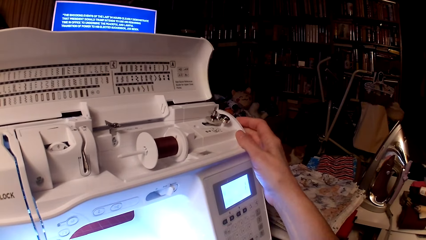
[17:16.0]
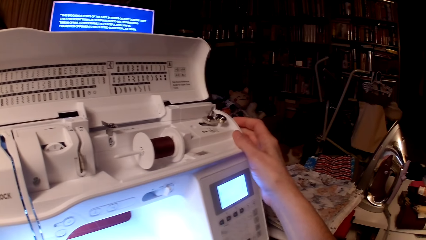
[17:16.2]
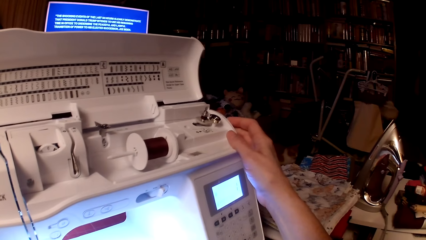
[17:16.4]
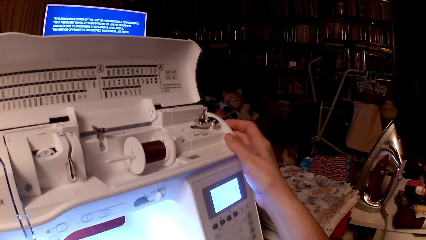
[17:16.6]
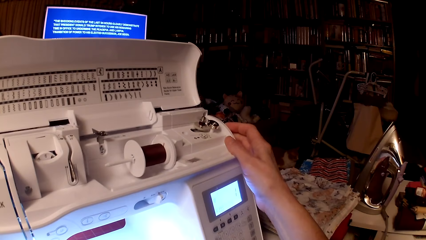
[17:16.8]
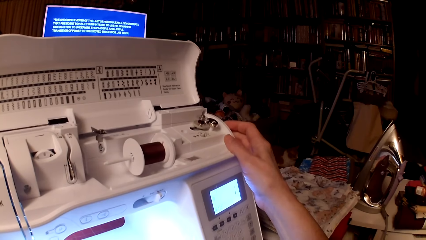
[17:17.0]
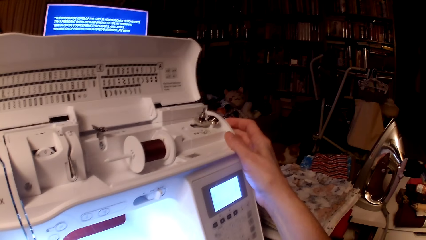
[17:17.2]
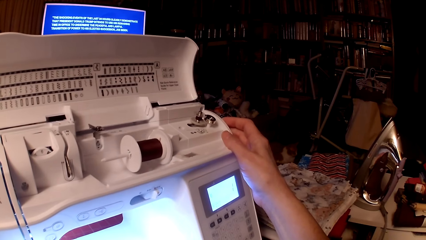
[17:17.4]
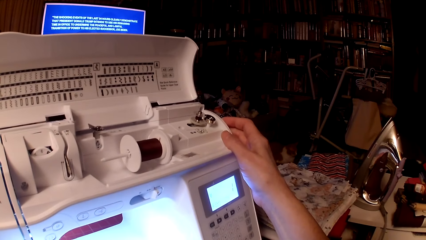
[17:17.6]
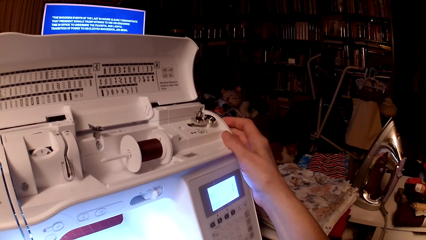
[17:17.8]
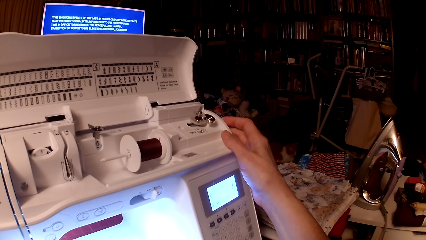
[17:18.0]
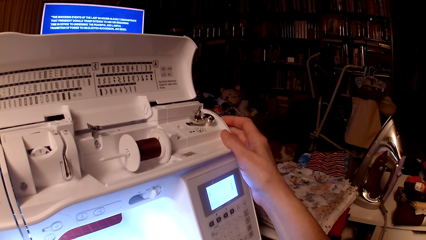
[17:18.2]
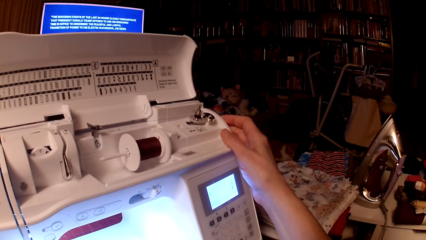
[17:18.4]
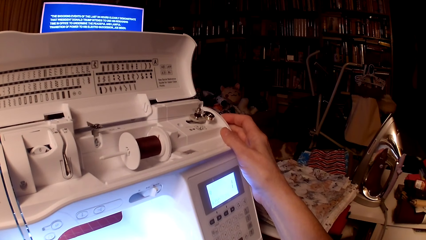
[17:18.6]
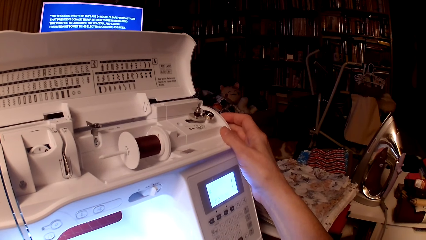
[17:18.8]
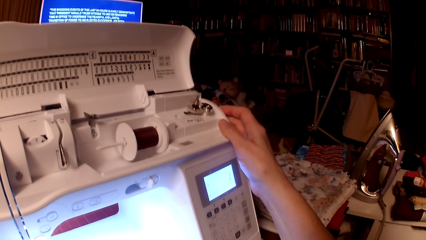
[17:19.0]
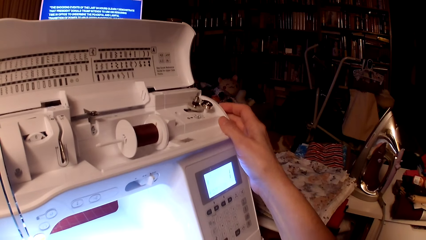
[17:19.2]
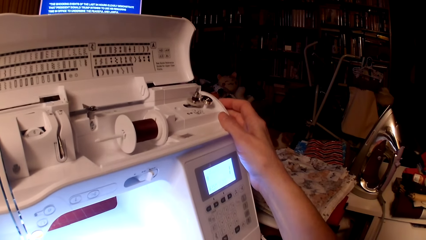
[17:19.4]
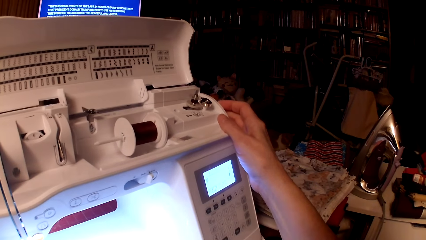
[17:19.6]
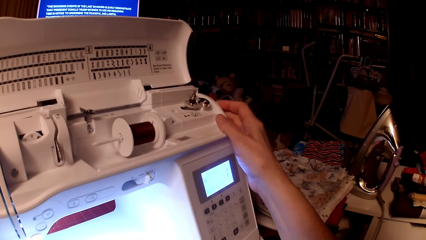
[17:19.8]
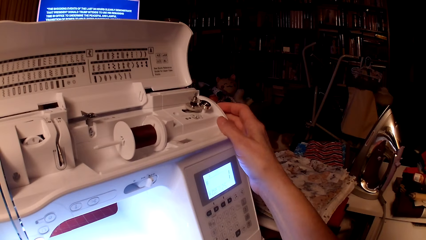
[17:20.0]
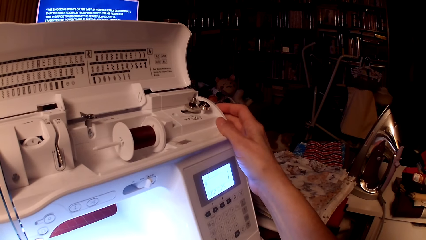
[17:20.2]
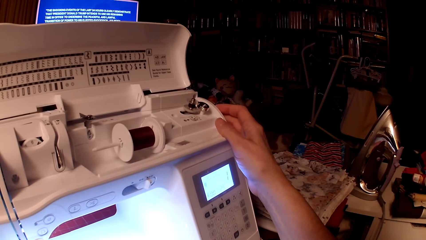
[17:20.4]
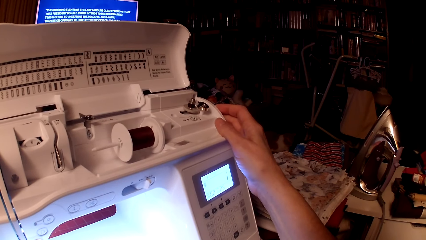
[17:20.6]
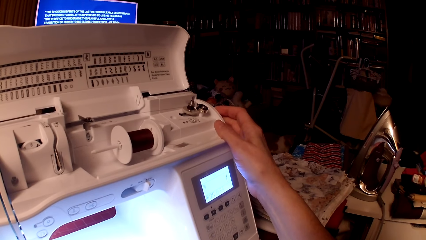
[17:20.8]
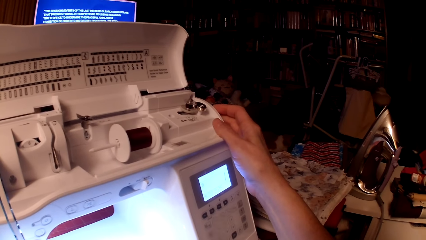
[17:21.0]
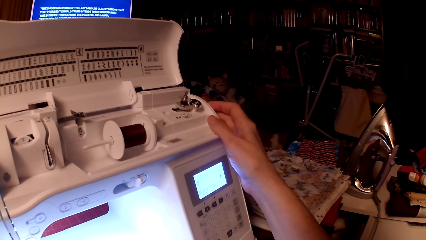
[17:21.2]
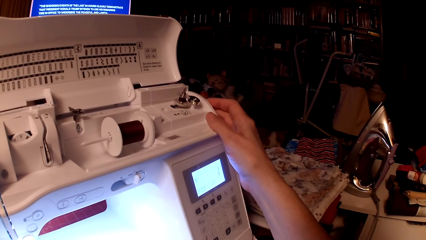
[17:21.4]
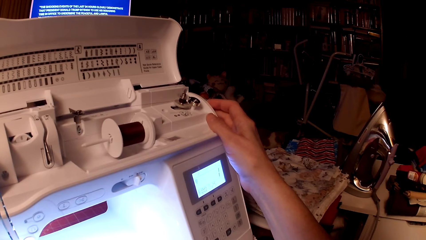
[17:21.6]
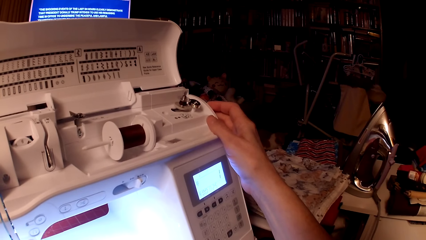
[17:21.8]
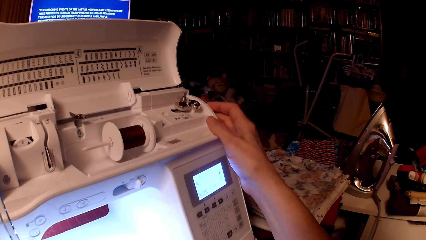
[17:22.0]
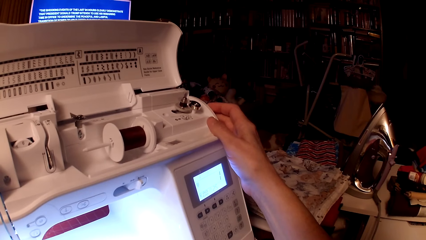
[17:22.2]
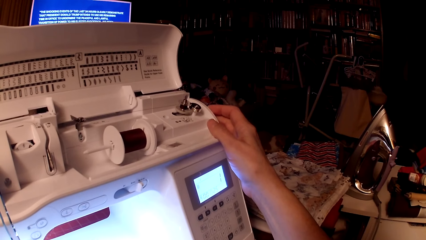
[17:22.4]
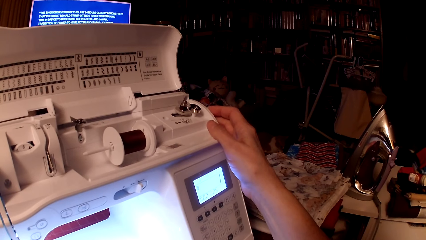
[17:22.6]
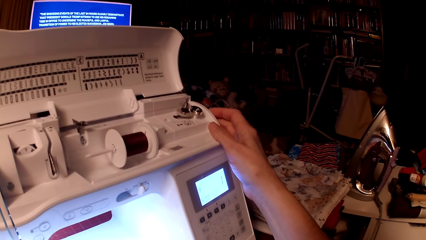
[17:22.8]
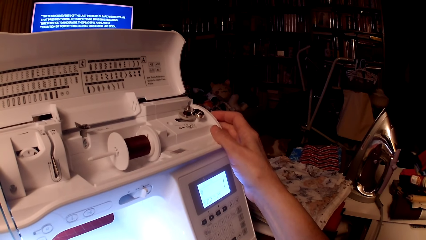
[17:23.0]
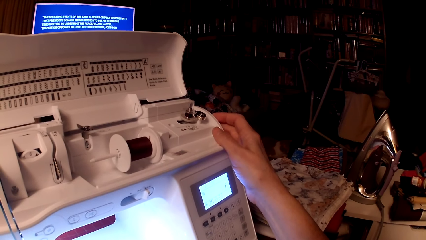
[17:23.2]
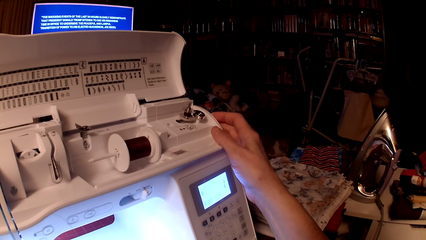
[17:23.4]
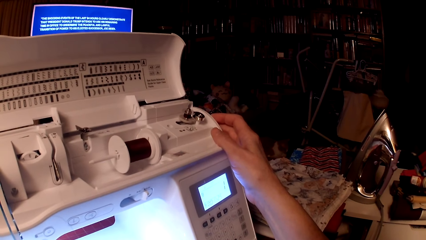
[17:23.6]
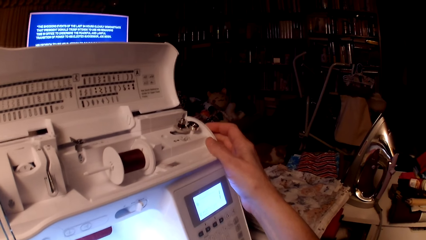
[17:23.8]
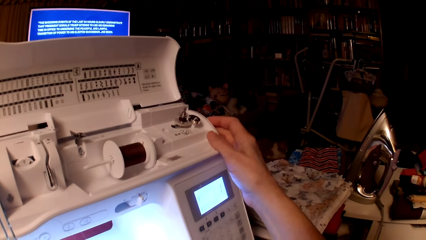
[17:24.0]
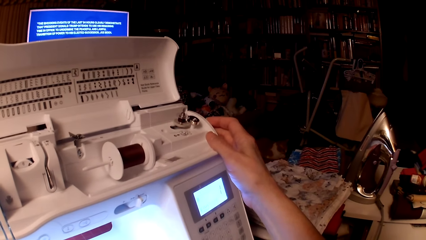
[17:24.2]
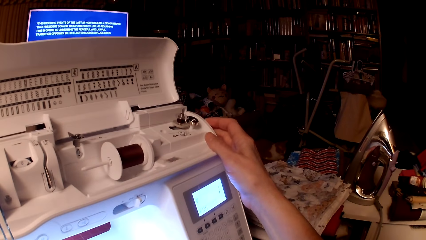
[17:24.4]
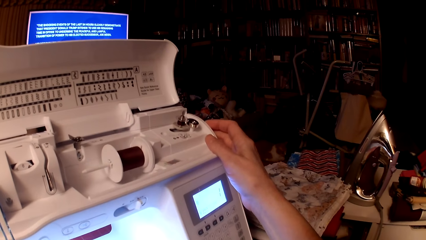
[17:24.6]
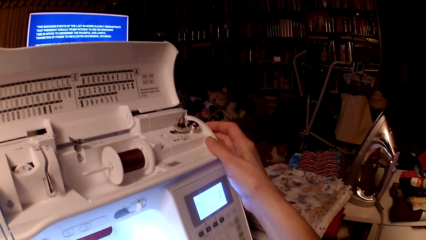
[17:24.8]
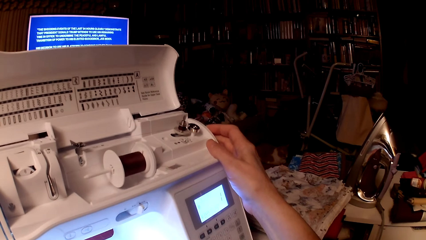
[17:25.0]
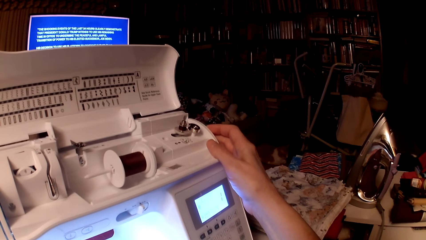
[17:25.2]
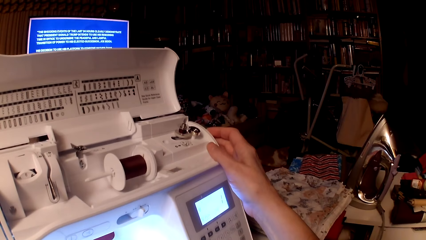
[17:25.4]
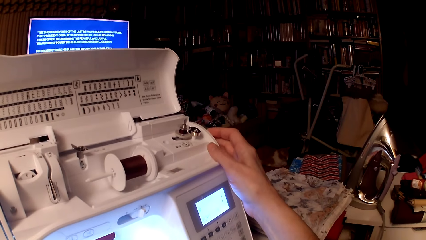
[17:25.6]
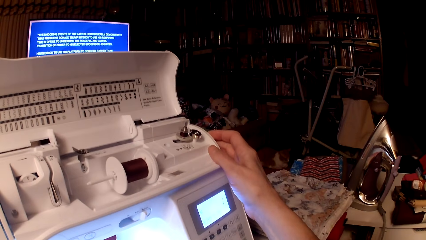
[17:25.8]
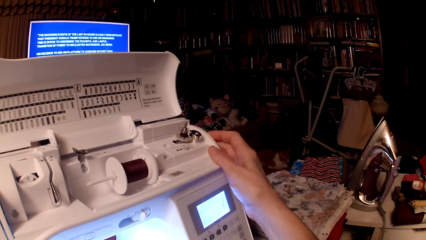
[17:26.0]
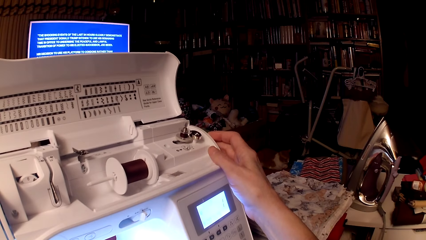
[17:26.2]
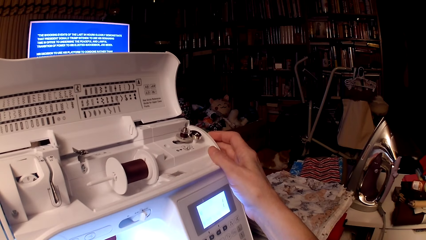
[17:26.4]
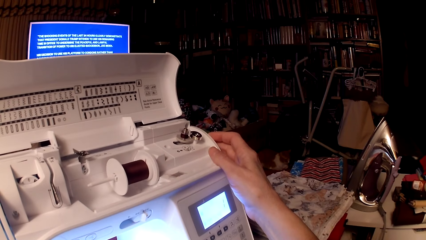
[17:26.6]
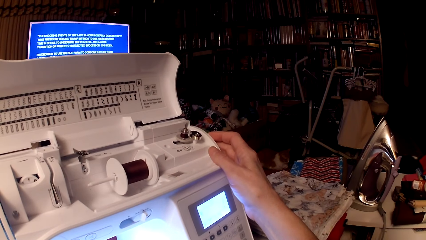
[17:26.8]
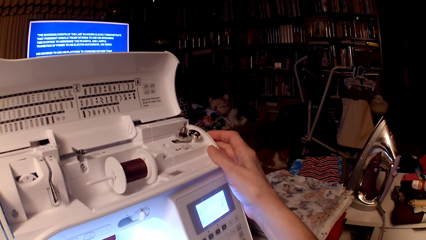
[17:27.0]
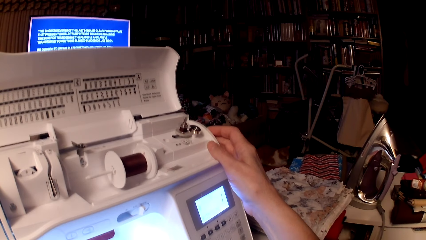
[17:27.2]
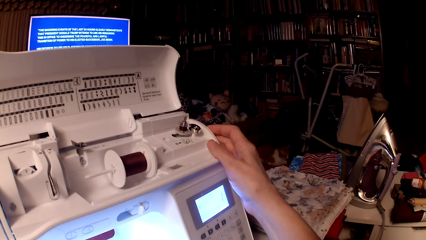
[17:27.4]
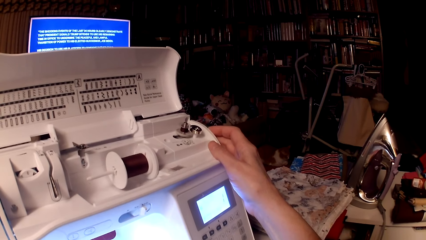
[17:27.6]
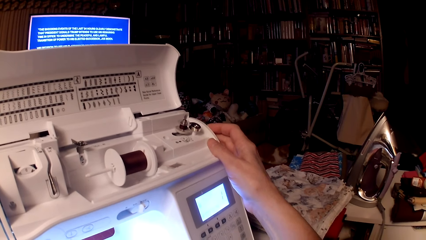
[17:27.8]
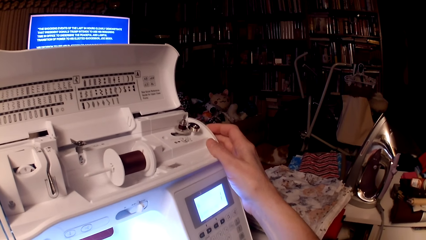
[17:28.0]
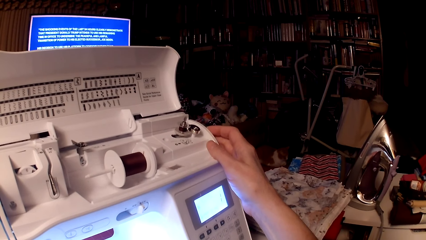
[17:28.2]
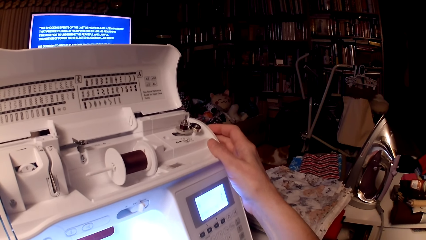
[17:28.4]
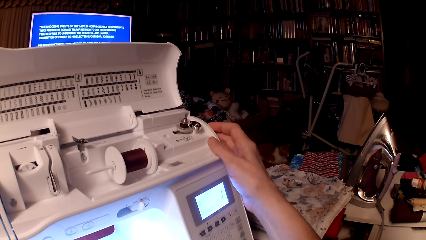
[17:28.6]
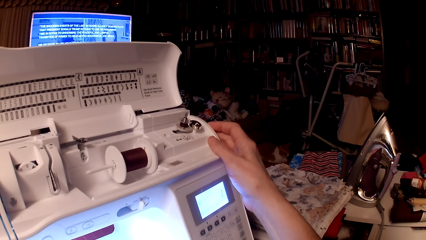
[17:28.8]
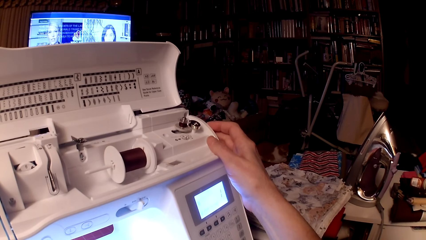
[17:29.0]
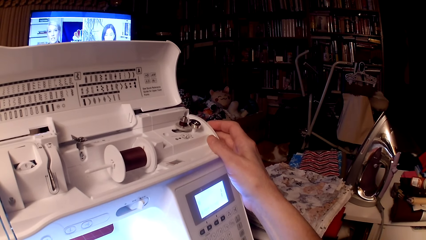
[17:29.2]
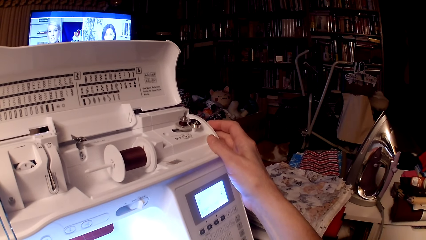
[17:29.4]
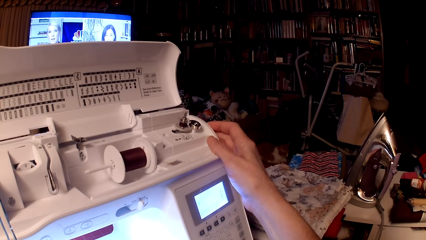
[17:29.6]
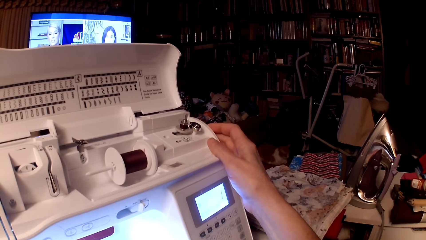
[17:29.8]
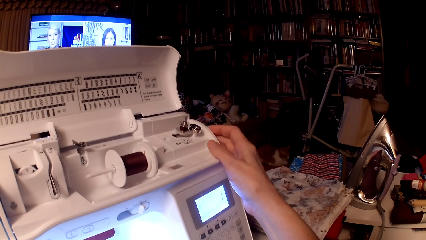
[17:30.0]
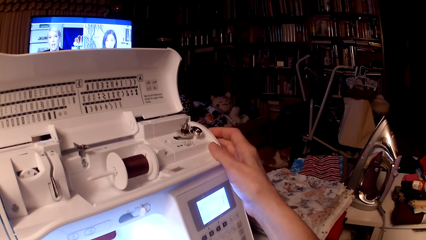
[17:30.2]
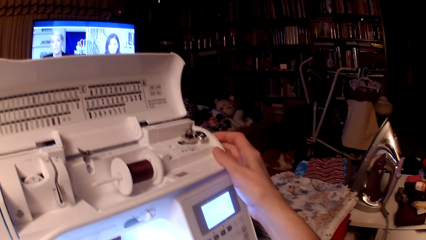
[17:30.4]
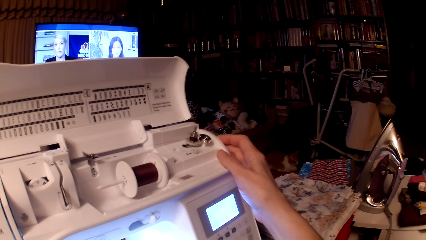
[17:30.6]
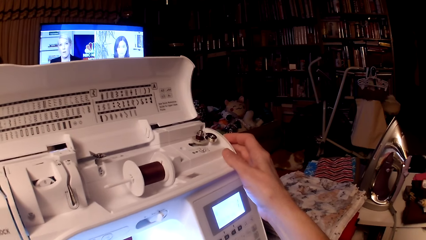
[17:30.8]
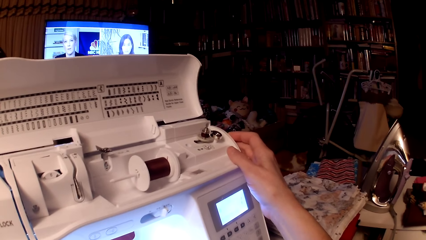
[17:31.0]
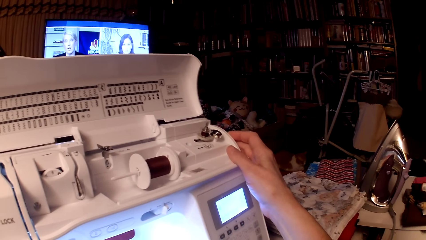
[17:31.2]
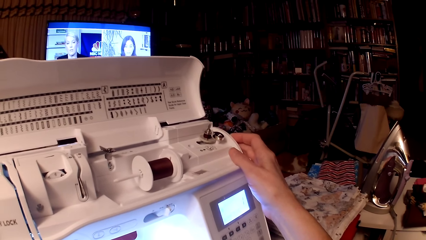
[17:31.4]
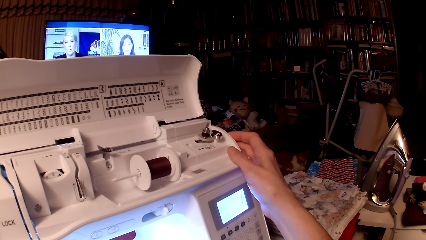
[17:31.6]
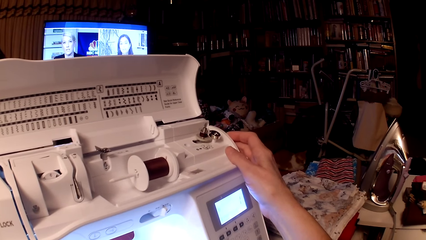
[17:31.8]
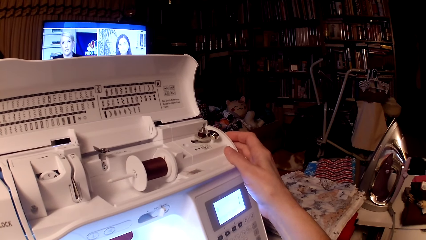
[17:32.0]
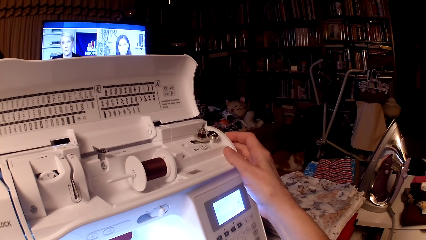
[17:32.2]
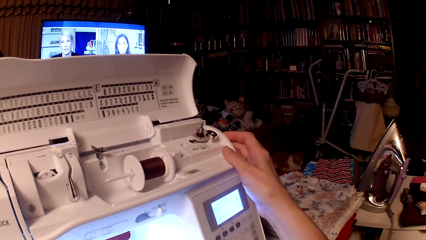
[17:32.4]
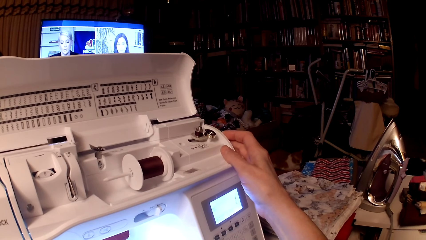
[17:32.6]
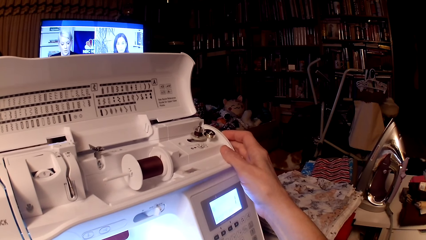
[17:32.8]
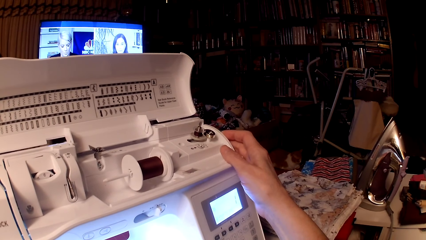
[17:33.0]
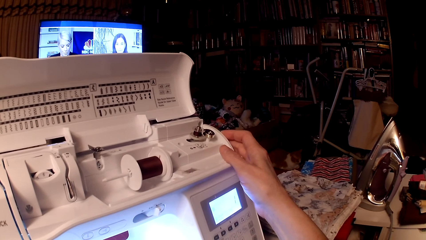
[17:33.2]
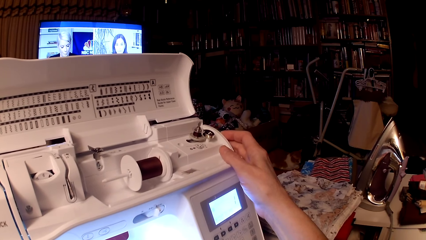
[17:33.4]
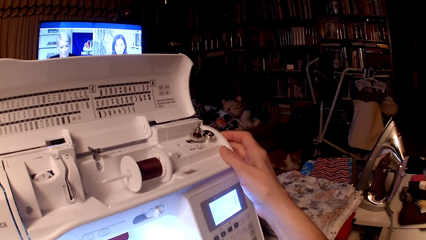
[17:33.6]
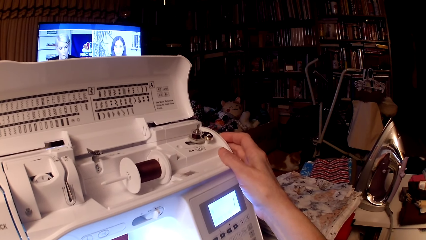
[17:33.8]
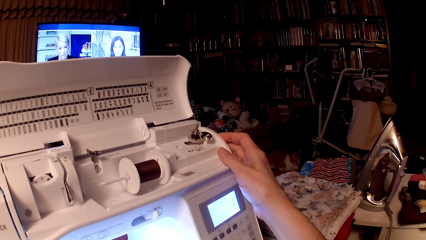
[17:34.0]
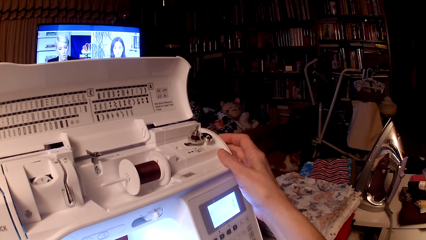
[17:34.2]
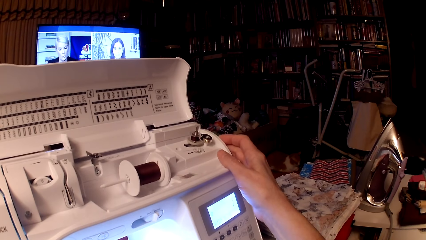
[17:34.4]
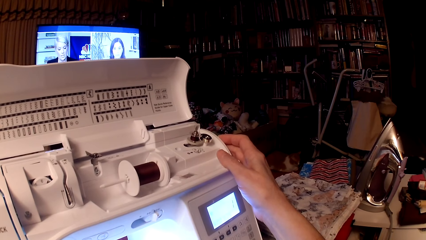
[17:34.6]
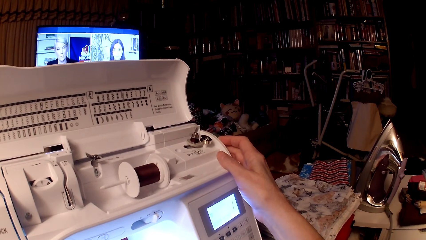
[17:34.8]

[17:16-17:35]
The camera wearer stares at the sewing machine. They look at the television.
